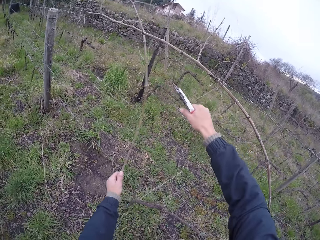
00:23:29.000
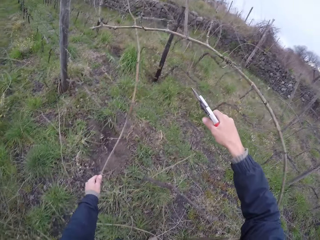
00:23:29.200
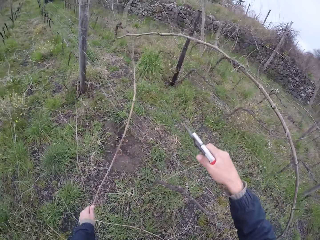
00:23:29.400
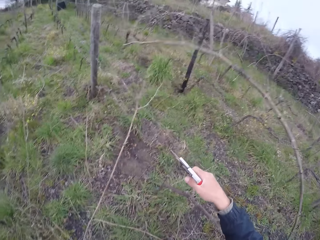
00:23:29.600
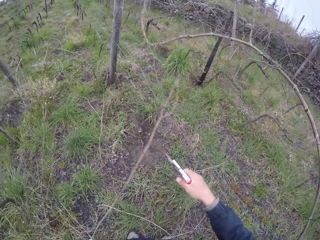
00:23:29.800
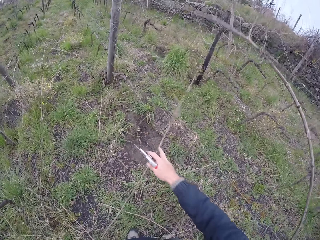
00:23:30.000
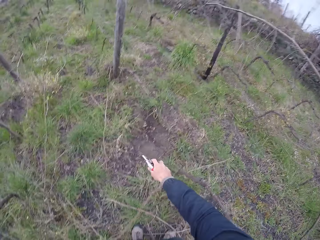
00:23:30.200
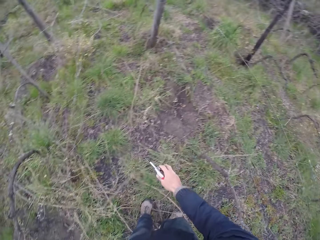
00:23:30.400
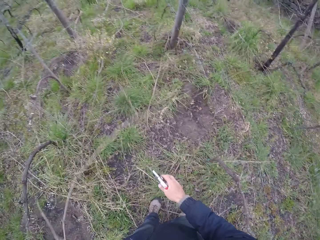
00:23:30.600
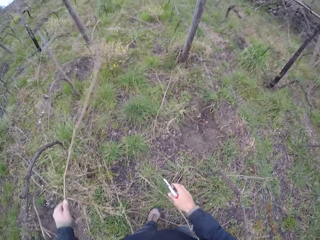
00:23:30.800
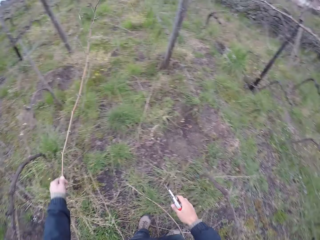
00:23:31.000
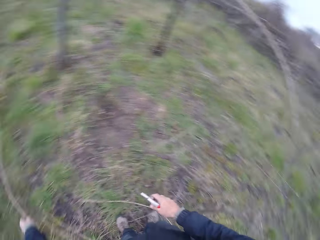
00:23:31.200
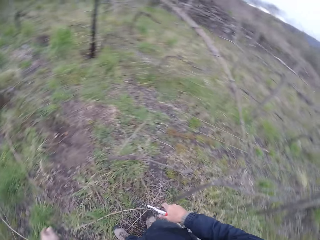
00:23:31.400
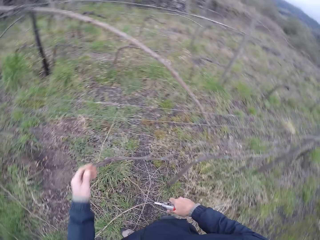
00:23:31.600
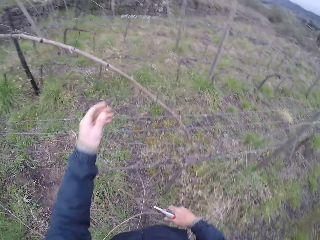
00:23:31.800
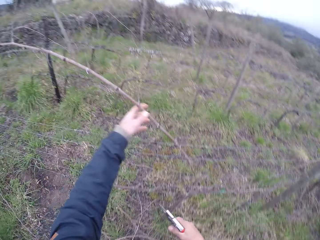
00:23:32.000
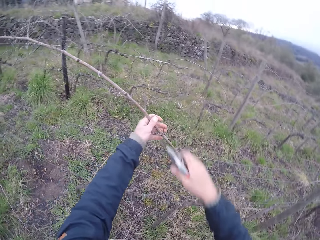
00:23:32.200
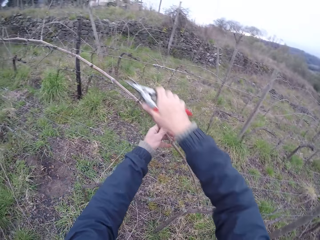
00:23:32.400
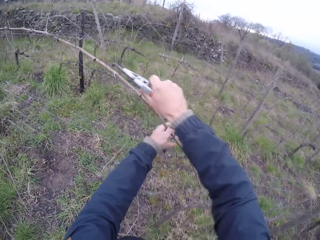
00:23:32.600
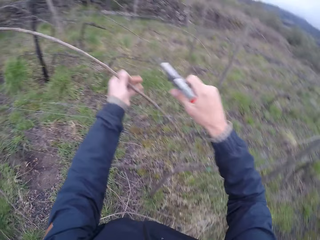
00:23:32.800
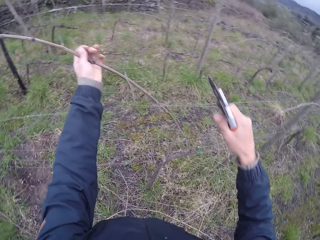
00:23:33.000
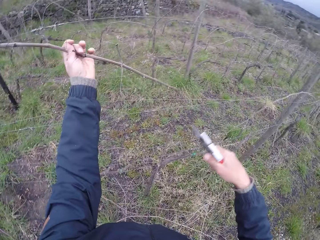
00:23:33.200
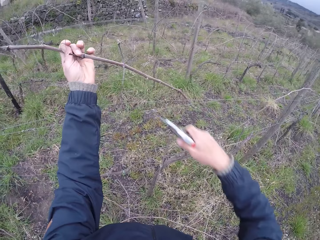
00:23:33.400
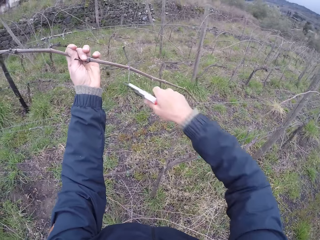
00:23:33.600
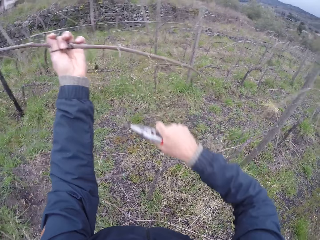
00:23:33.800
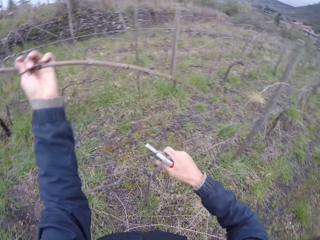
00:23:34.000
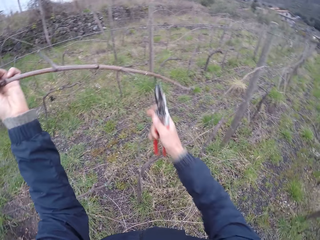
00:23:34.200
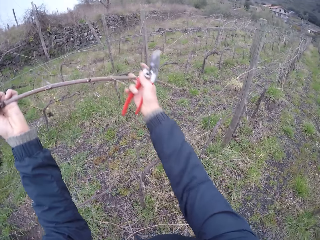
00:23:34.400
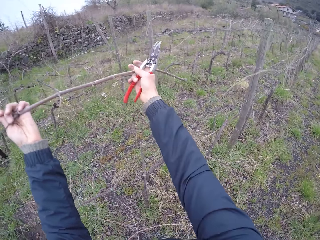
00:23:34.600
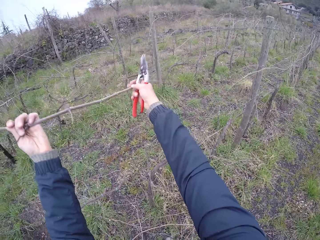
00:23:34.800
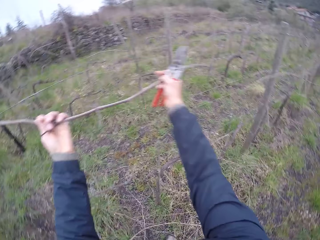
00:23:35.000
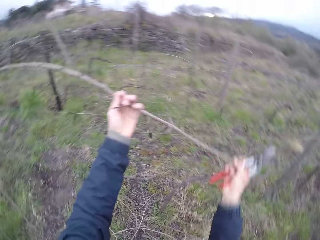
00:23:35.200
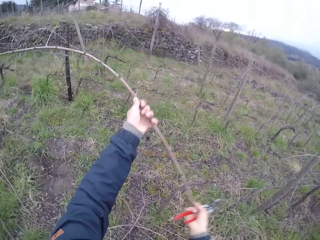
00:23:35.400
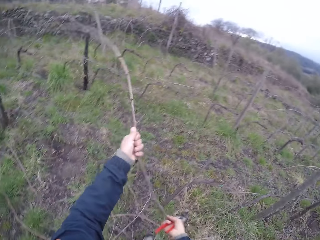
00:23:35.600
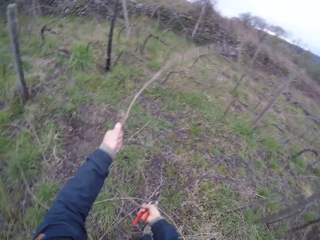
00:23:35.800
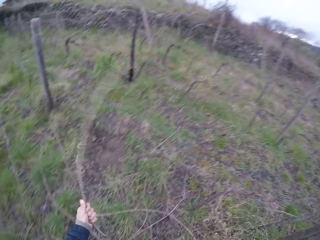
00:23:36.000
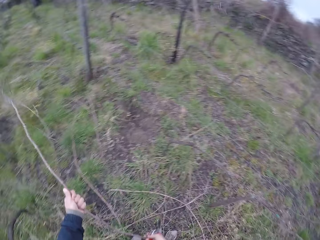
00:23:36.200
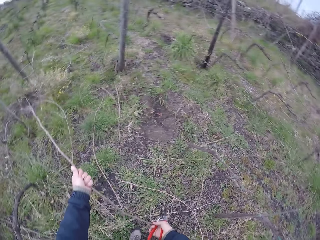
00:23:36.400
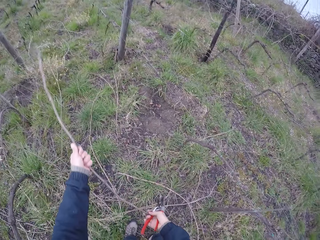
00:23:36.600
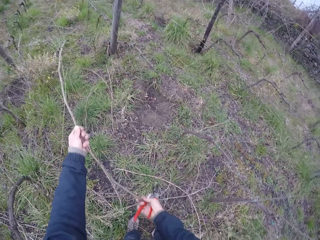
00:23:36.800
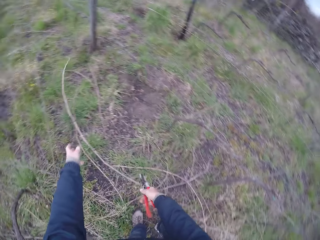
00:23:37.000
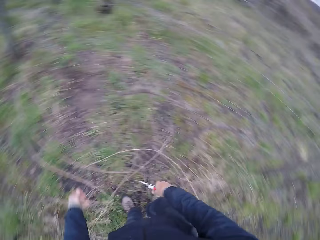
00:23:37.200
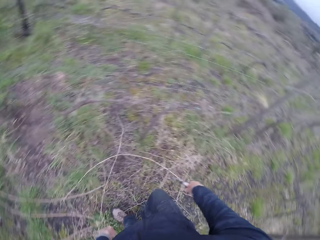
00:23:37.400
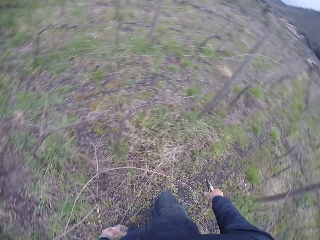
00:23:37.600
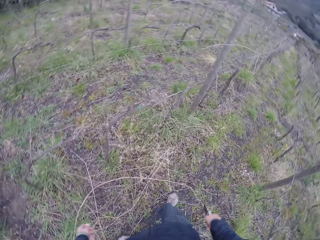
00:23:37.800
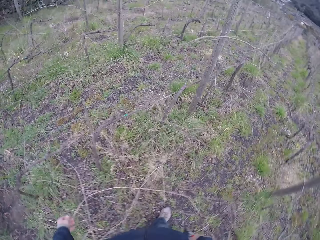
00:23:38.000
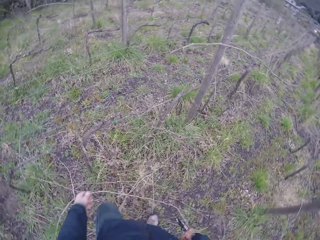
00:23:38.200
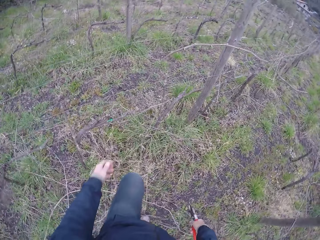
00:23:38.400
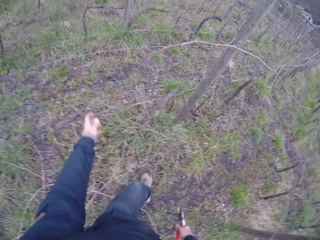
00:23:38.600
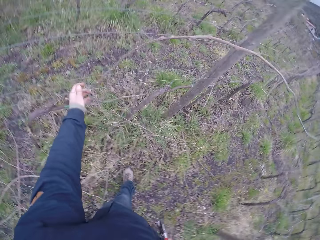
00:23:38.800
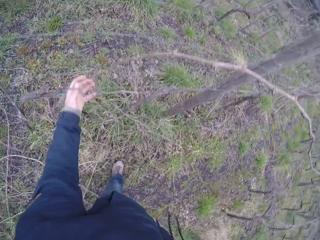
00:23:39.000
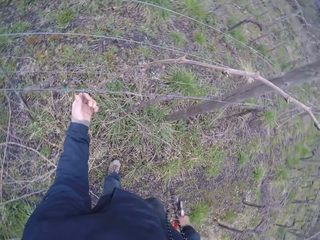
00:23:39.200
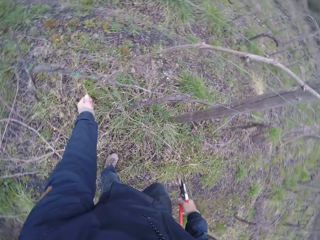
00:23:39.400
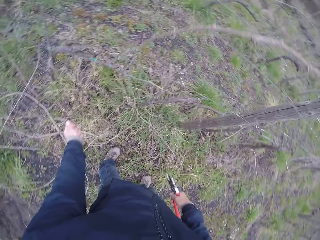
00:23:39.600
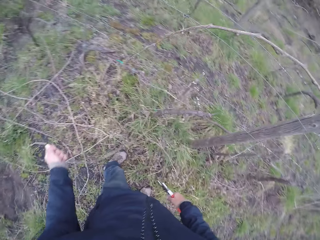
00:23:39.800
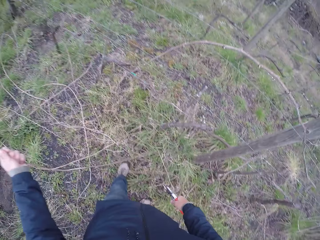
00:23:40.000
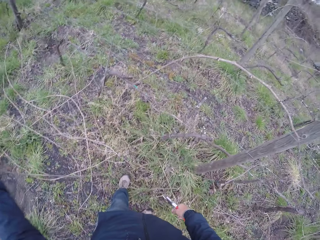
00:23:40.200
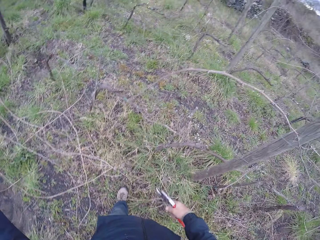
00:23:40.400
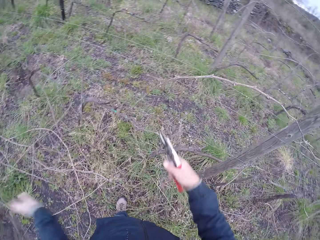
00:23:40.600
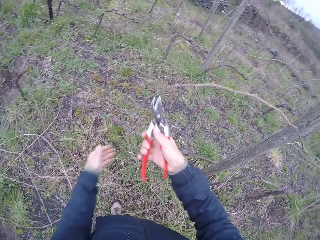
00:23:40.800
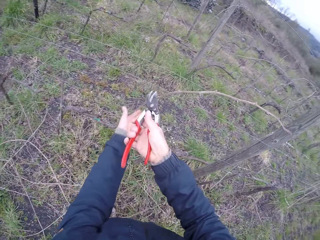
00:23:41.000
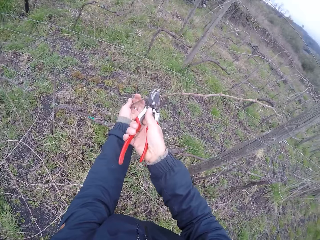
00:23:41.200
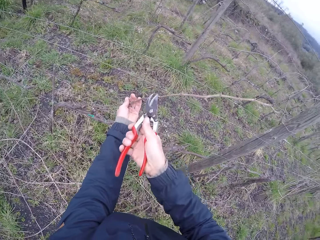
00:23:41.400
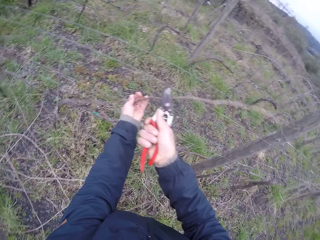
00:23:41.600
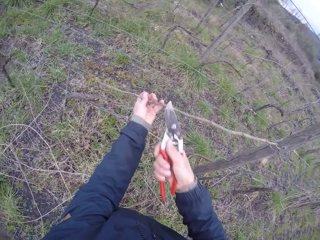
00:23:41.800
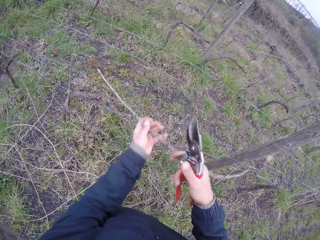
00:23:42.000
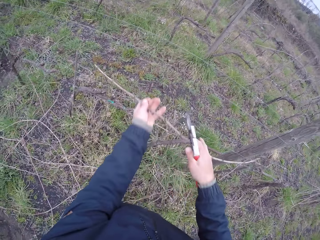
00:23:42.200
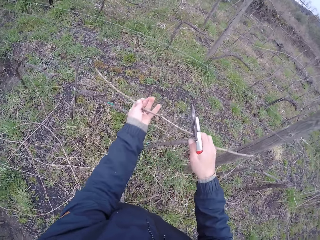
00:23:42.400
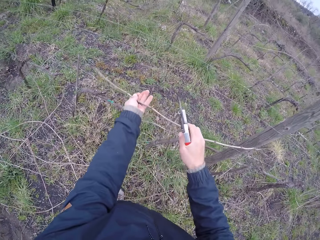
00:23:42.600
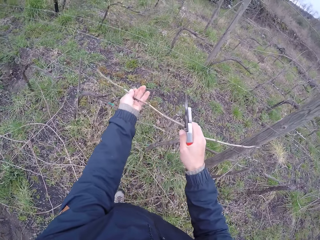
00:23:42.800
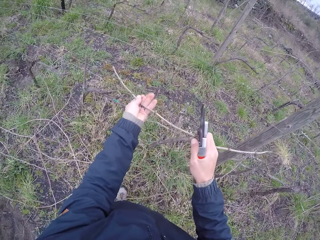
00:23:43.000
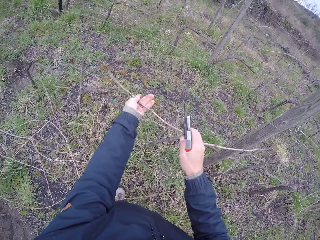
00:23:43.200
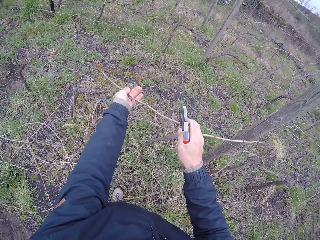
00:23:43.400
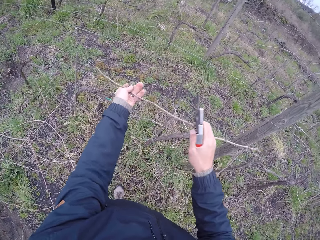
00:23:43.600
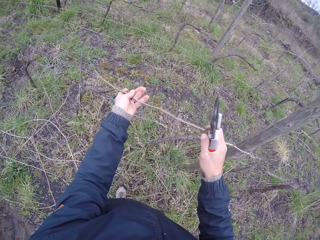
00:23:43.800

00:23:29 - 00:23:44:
The camera wearer clips a twig or tree branch off a barbed wire with a plier in his right hand and his left hand. He removes a tree branch on the fence with his left hand. He throws the tree branch on the ground. He clips a twig off the barbed wire with the plier in his right hand and his left hand. He removes a tree branch on the fence with his left hand. He throws the tree branch on the ground. He walks on the farm. He pulls a twig off the barbed wire with his left hand. He clips a twig off the barbed wire with his left hand and the plier in his right hand. He removes a tree branch on the fence with his left hand.

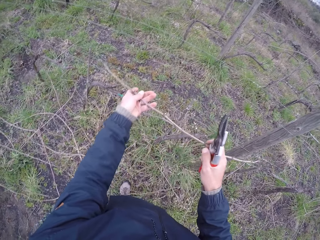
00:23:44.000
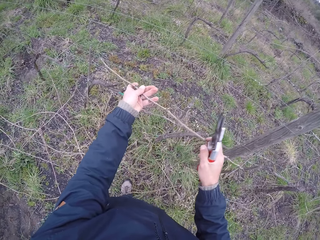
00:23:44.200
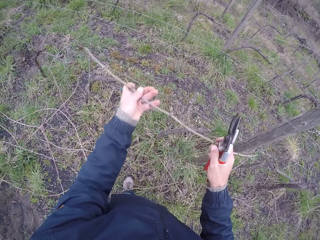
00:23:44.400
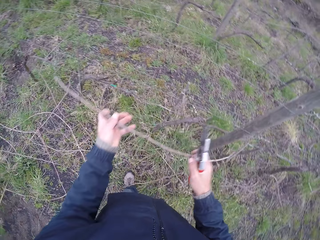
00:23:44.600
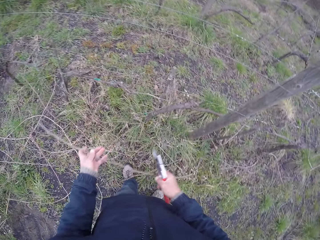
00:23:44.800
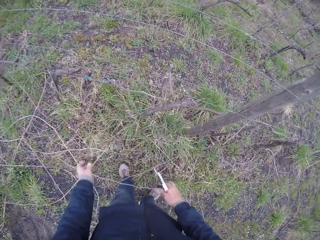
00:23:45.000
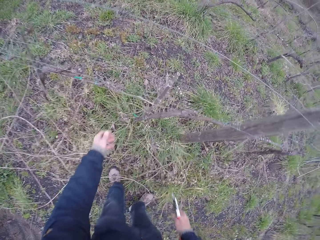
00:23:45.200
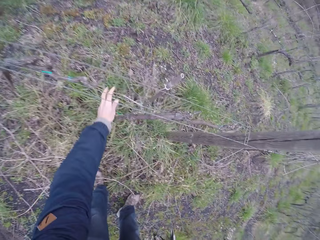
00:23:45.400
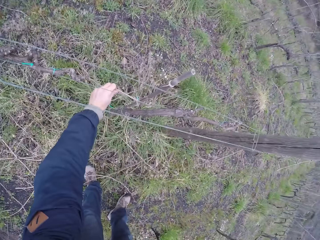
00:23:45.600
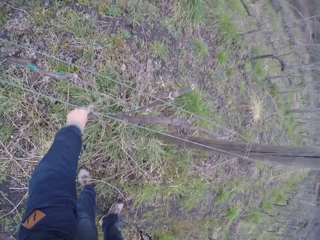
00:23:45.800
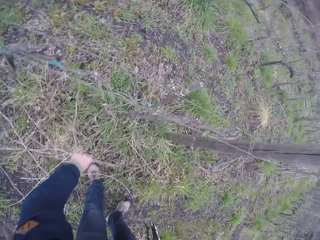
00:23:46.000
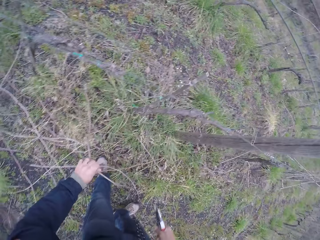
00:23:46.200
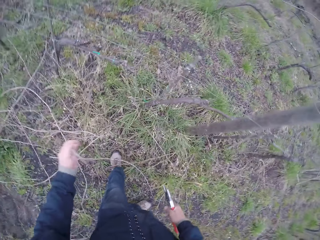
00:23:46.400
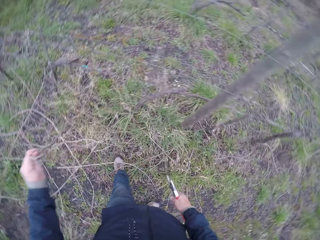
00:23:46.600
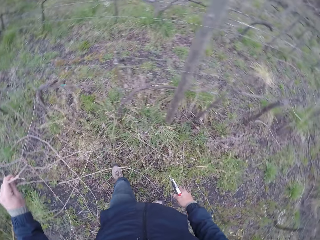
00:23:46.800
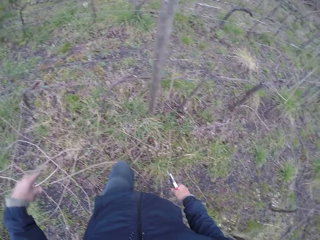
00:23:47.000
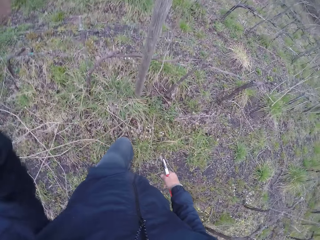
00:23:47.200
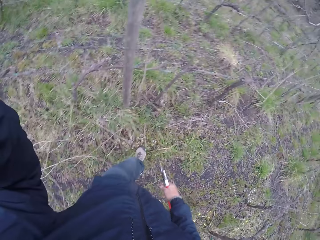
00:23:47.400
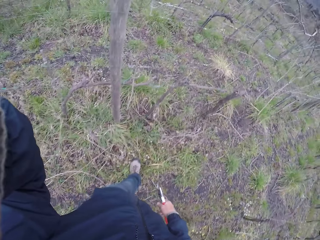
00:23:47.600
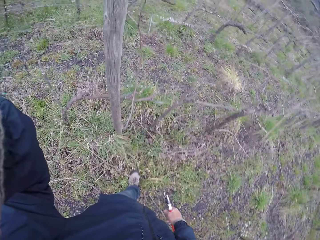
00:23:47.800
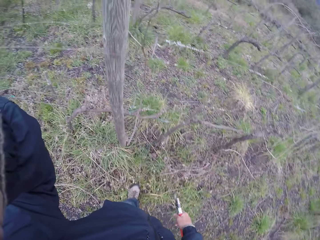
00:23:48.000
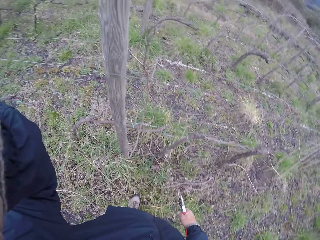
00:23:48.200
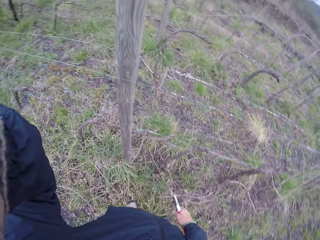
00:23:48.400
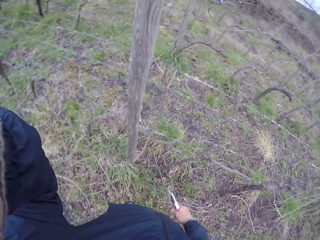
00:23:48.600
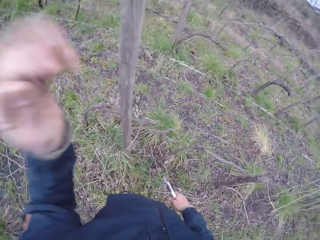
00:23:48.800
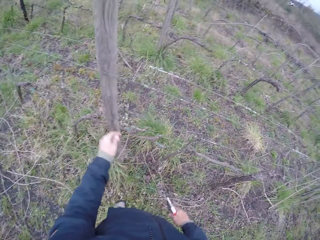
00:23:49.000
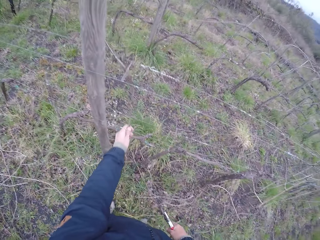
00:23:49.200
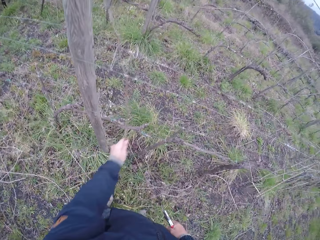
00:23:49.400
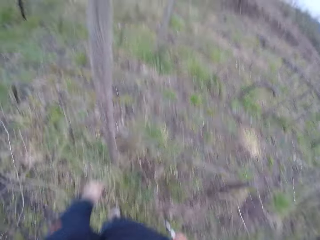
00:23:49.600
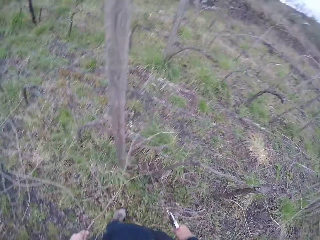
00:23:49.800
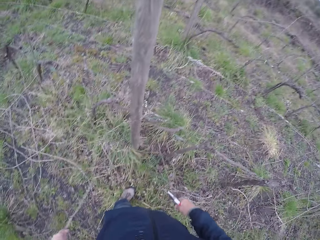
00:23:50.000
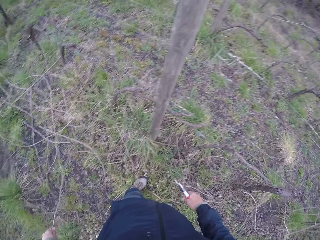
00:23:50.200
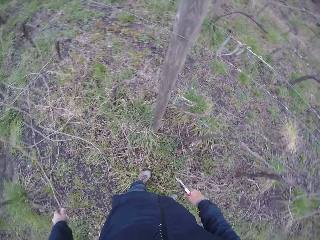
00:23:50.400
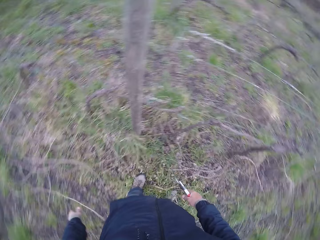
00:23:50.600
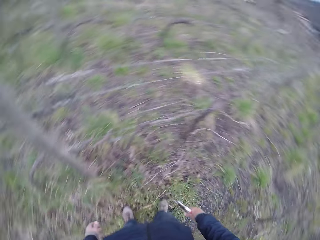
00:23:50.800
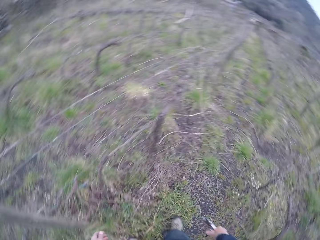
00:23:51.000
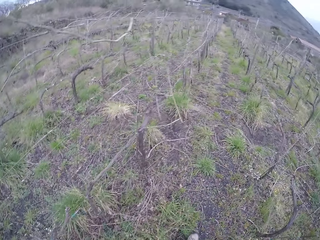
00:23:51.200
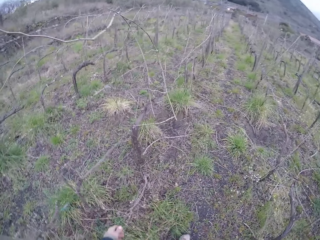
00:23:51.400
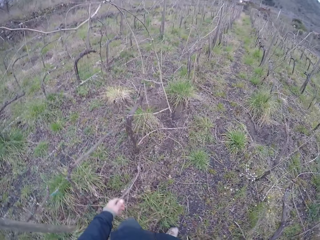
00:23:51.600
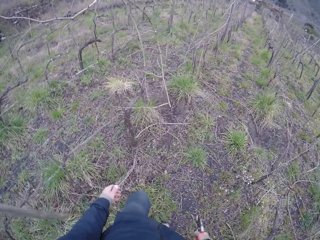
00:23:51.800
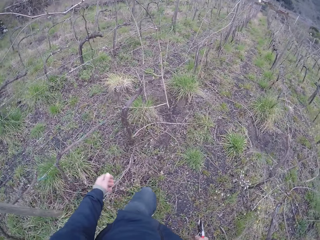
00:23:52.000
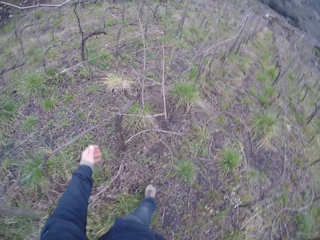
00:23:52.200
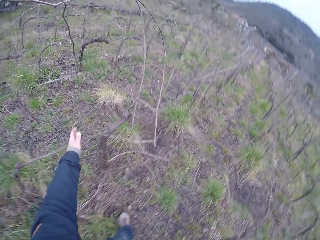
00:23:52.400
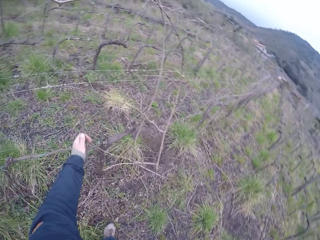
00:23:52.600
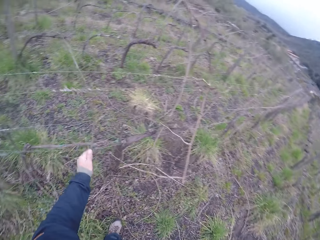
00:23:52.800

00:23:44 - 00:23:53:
The camera wearer throws the tree branch on the ground. He removes a tree branch on the barbed wire fence with his left hand. He throws the tree branch on the ground. He adjusts the camera with his left hand. He removes the tree branch on the fence with his left hand. He throws the tree branch on the ground and walks on the farm. He pulls a twig off the barbed wire with his left hand.
